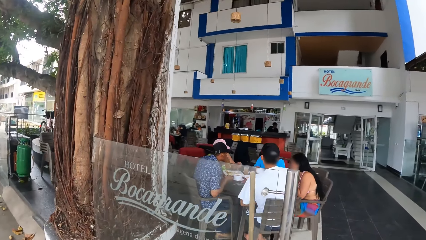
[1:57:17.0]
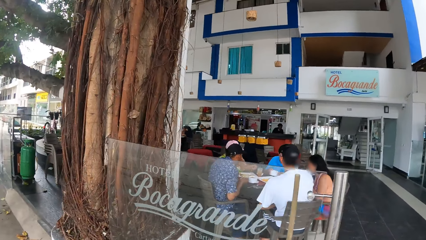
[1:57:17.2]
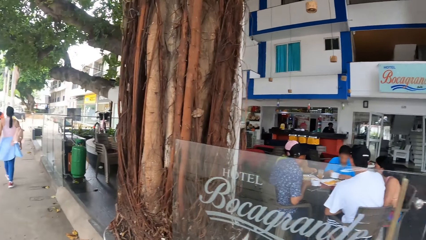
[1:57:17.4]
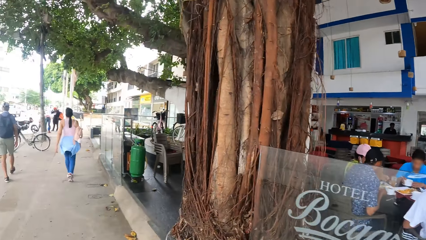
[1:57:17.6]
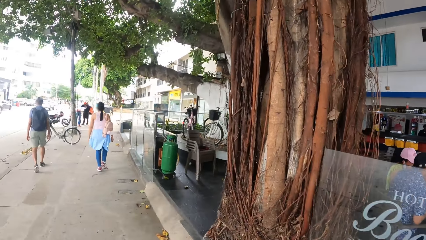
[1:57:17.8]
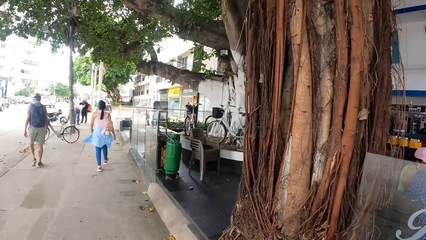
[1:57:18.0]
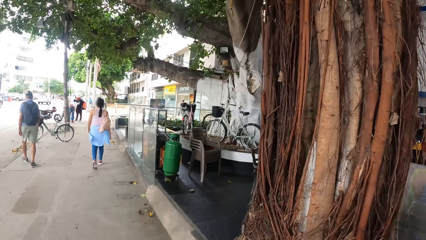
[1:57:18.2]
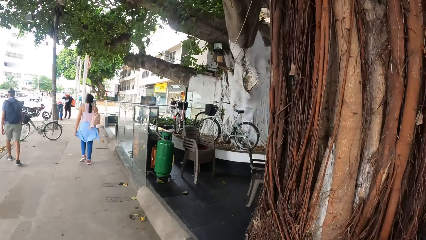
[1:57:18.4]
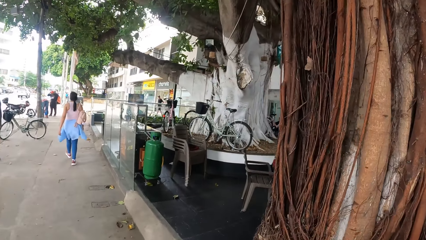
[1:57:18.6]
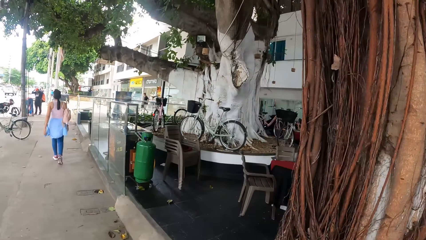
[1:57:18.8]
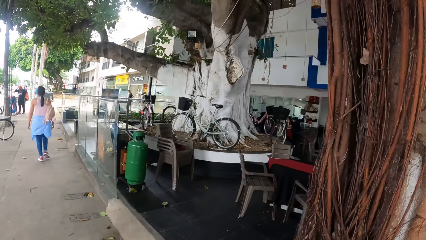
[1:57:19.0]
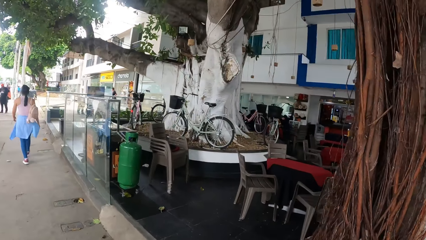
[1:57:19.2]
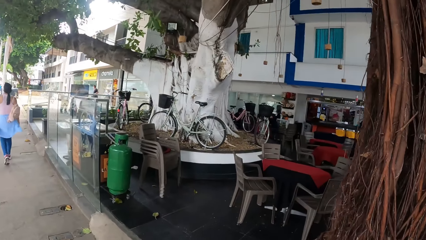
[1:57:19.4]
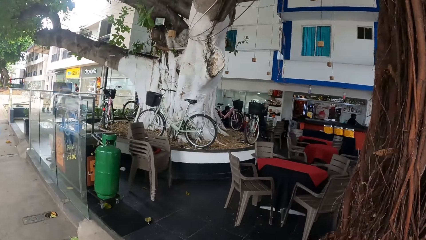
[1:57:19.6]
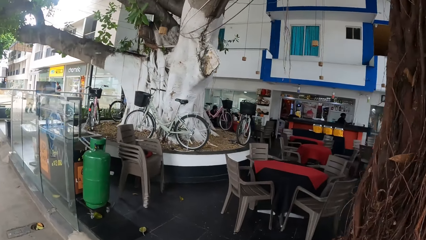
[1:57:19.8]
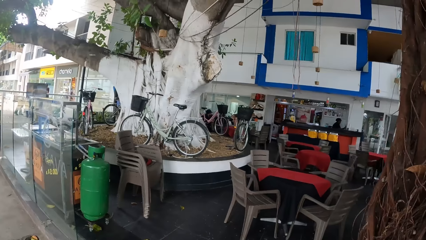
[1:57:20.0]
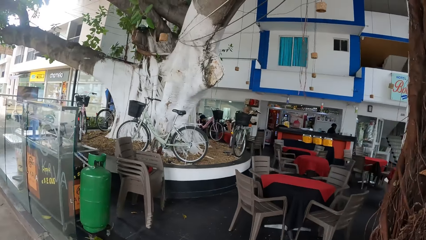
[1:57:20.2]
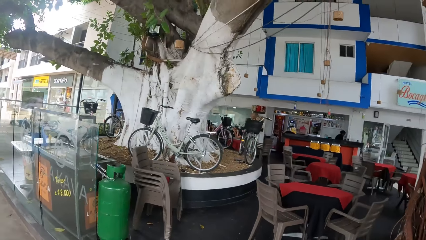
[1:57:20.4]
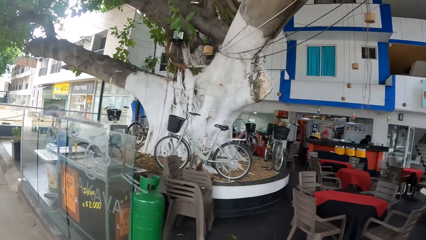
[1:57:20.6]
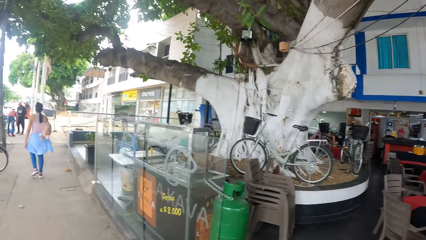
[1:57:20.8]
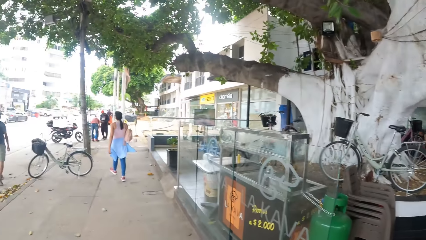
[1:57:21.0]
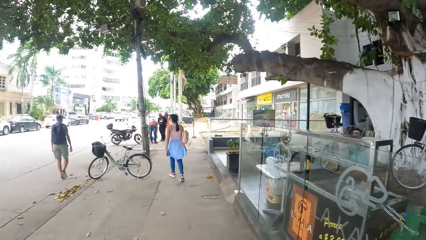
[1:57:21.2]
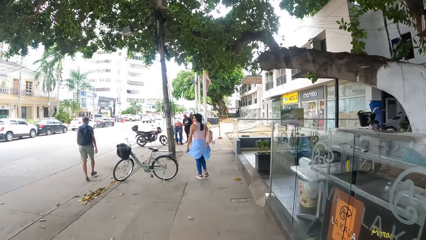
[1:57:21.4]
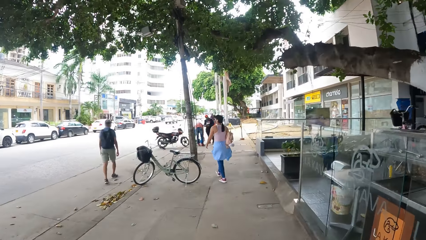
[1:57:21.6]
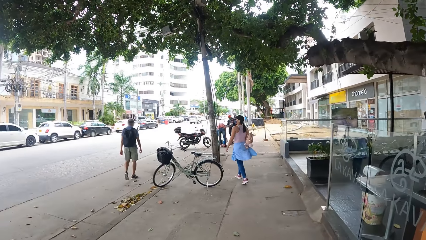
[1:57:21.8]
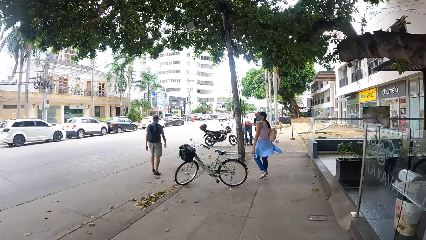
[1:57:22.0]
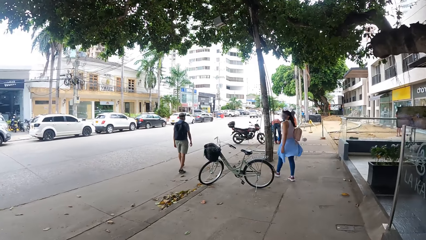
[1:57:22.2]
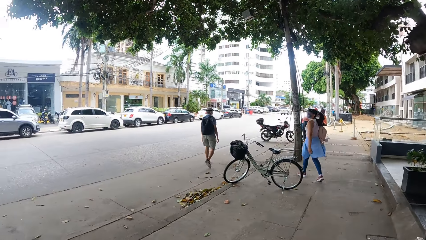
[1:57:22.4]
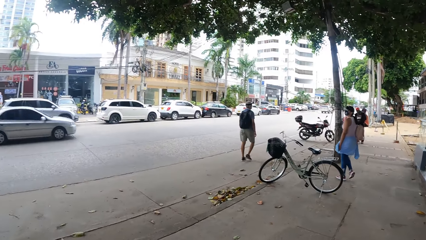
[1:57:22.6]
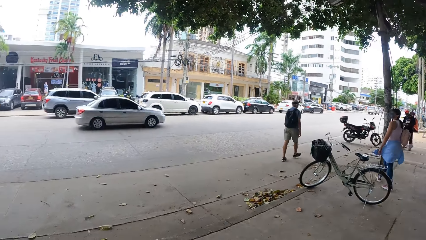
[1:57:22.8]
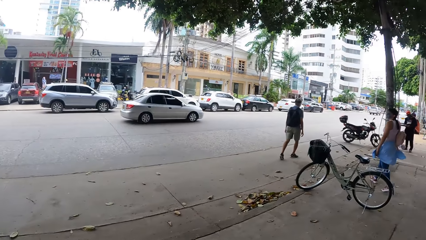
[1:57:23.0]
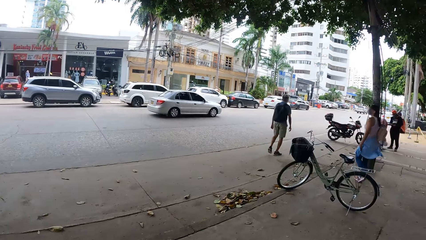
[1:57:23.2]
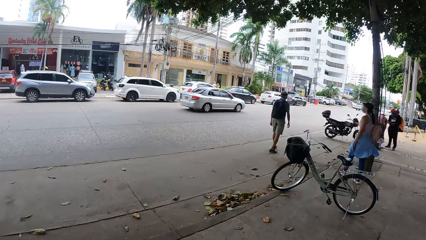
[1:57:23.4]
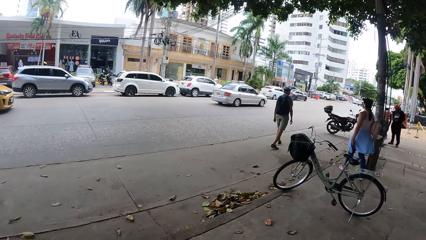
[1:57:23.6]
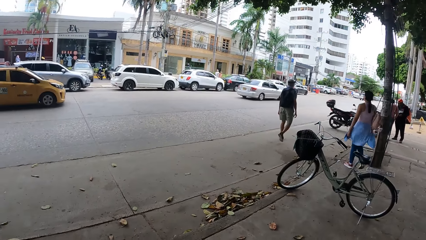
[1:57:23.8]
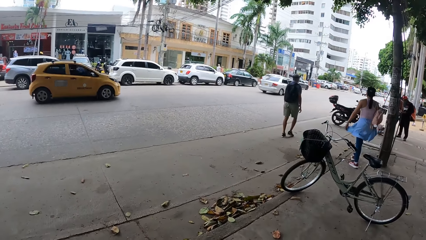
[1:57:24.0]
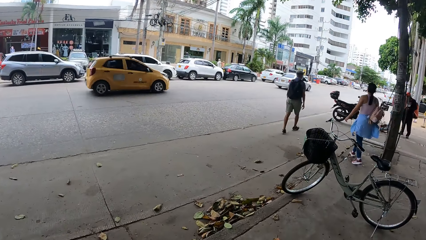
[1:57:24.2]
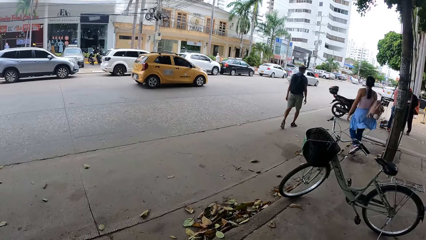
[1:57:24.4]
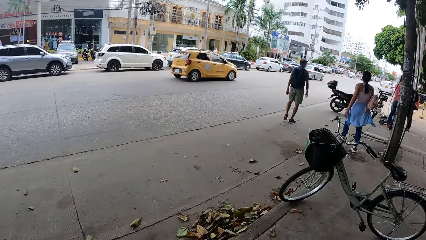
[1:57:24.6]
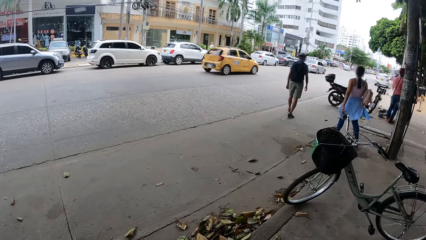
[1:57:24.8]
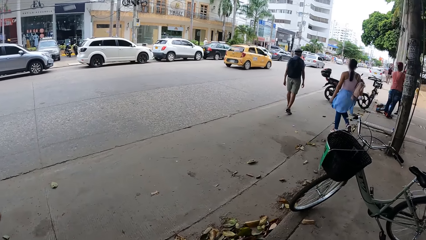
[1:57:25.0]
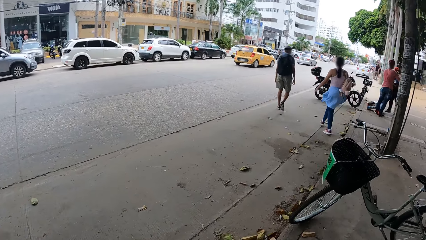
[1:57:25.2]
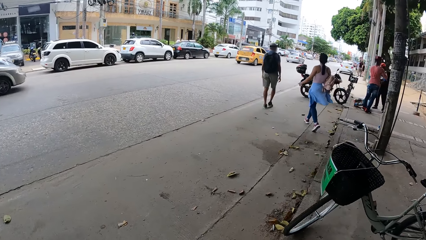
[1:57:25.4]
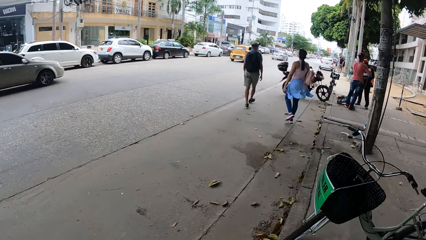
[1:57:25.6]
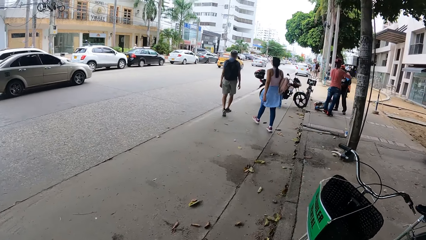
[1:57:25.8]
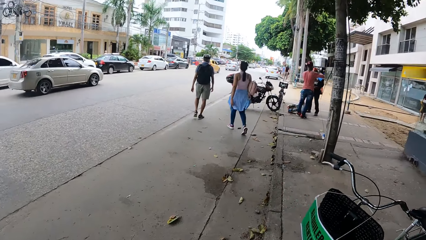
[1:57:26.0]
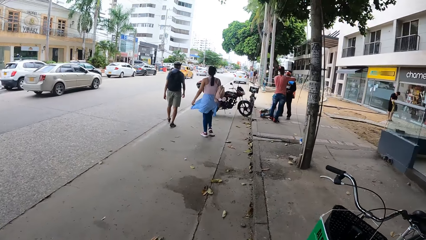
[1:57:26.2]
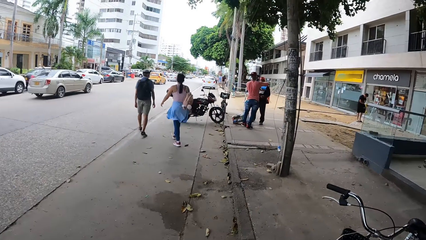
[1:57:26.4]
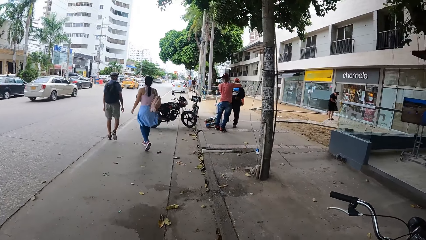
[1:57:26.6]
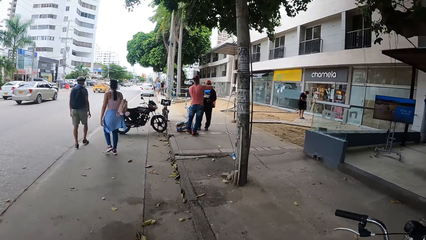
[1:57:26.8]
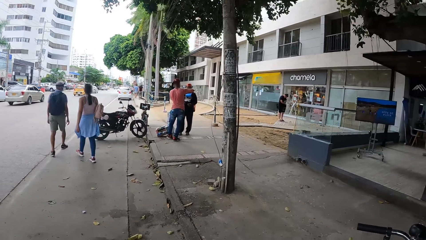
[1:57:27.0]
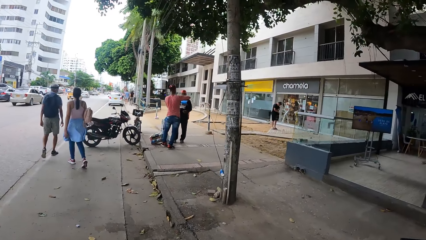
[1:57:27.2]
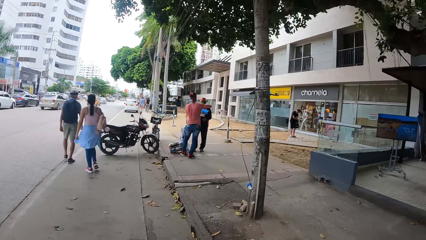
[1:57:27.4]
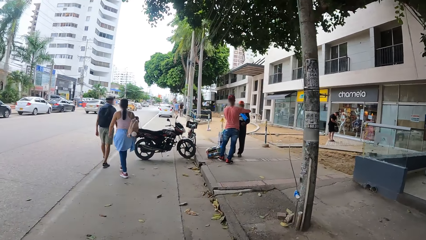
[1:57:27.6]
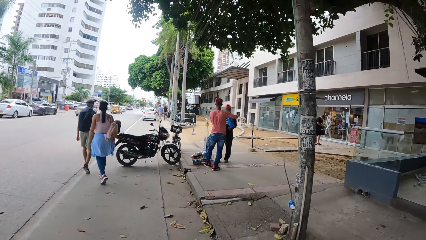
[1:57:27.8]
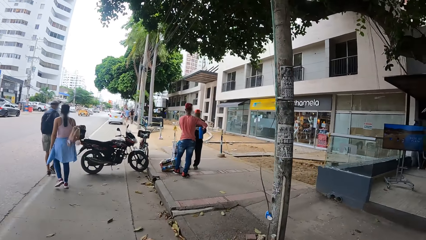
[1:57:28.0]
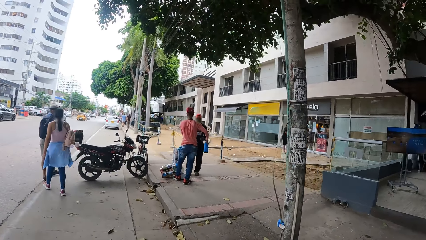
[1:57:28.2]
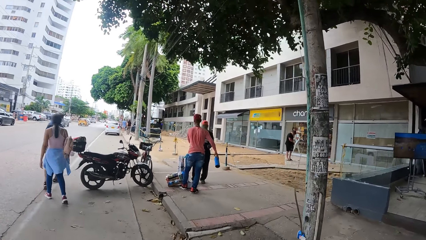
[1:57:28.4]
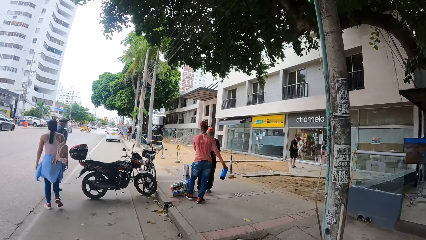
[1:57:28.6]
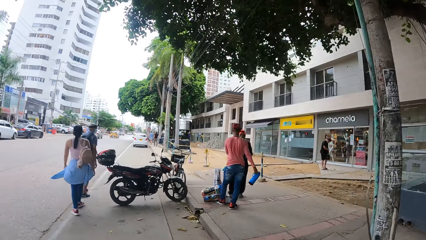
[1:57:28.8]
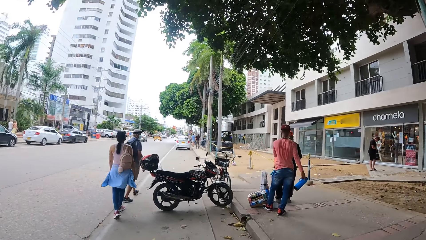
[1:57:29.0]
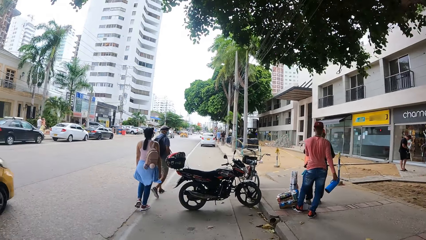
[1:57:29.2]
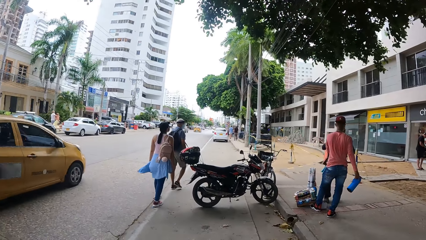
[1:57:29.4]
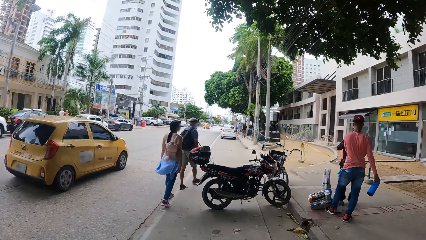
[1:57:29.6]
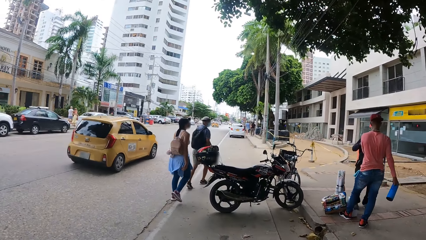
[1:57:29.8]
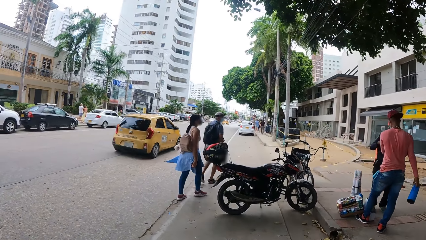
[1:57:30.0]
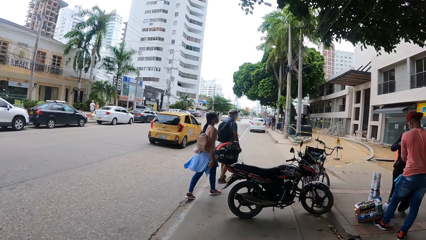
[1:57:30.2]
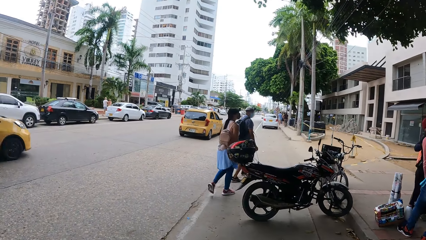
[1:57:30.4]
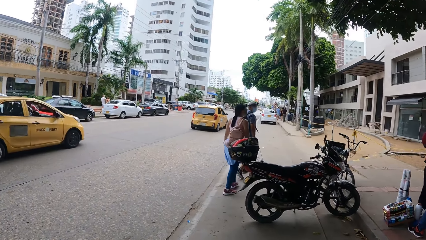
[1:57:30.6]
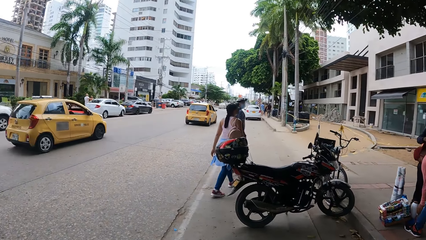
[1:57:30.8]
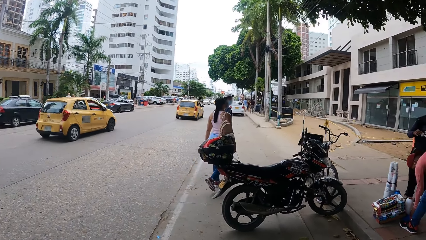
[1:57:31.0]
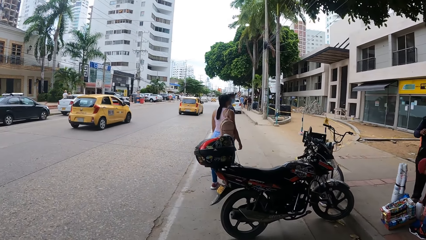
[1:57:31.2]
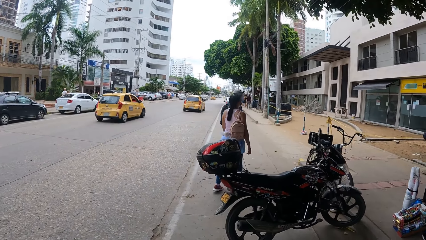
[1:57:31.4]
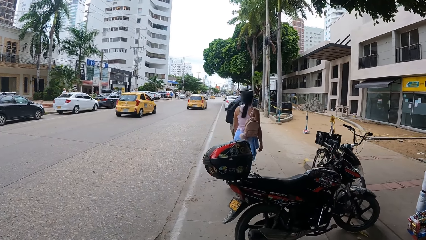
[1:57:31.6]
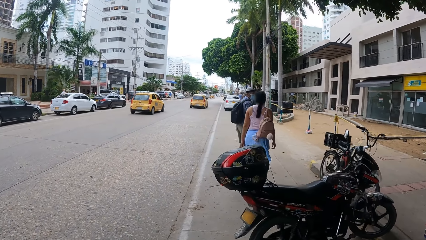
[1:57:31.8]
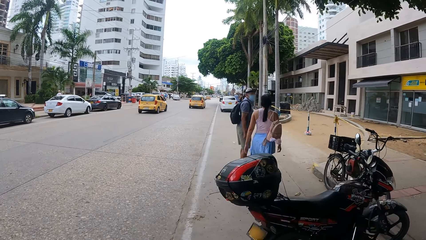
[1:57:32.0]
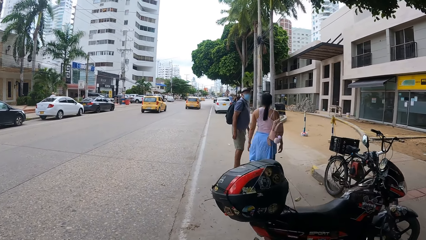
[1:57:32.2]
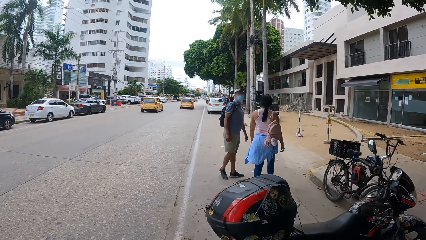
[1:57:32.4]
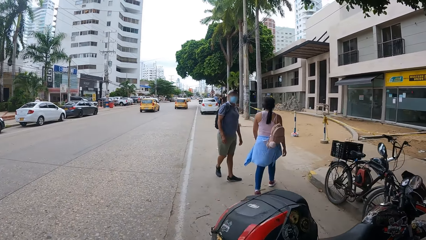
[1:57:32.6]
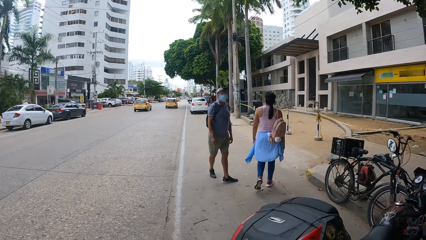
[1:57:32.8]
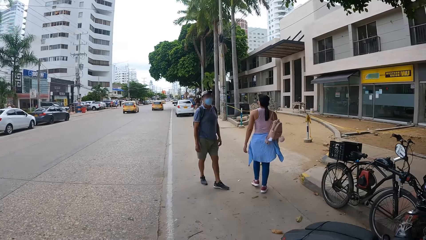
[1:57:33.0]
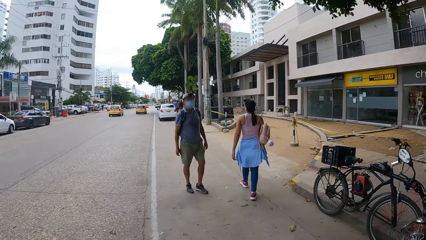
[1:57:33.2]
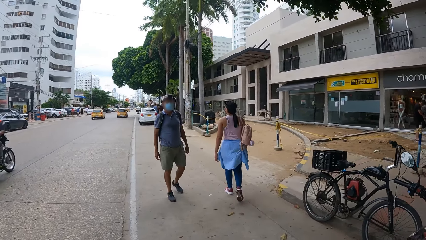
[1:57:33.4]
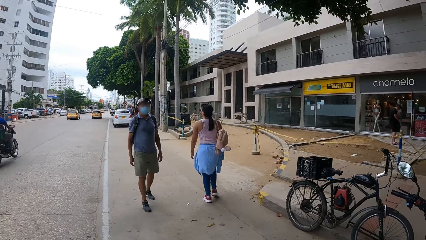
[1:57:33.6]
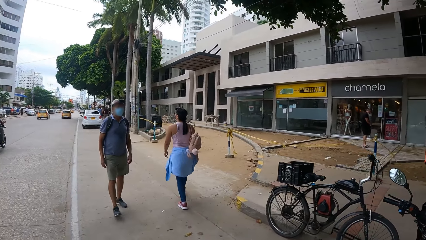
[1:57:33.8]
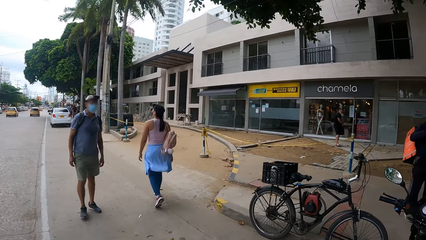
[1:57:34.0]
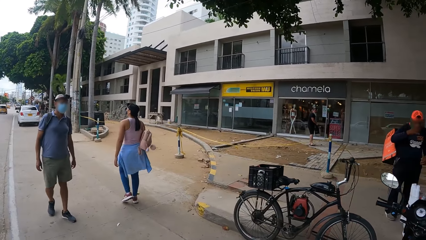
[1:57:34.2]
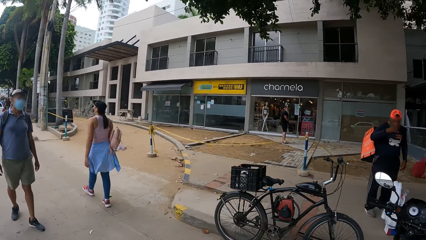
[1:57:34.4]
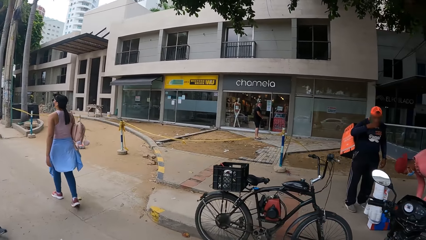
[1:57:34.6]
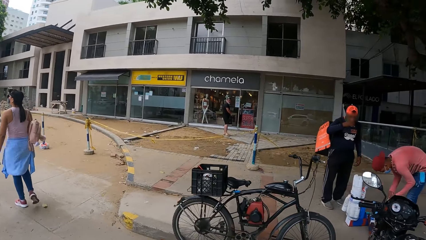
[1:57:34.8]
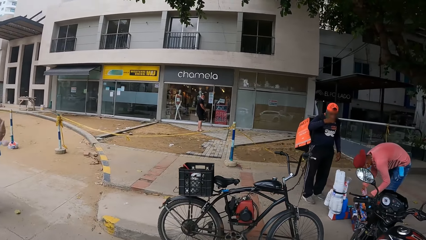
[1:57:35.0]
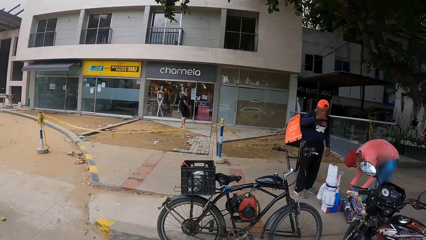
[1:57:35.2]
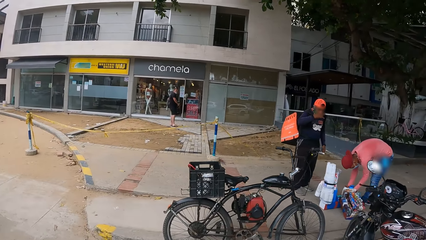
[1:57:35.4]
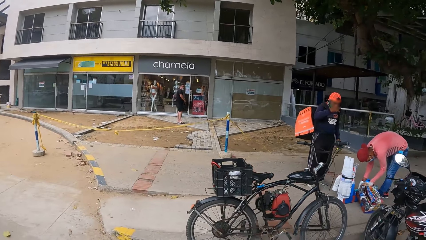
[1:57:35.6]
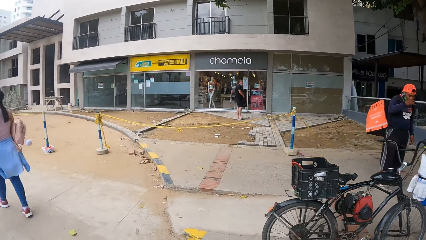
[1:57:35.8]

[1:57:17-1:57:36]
The camera wearer walks past the restaurant. They walk along the road. A man walks beside the road. A woman walks toward the road. The camera wearer walks toward the road. They walk along the path. The woman walks beside the road. The man turns around. The woman walks along the path.
